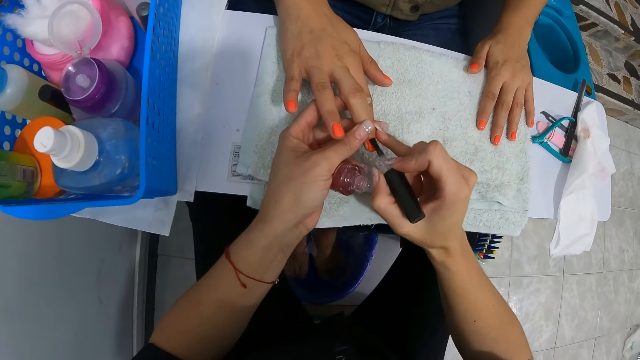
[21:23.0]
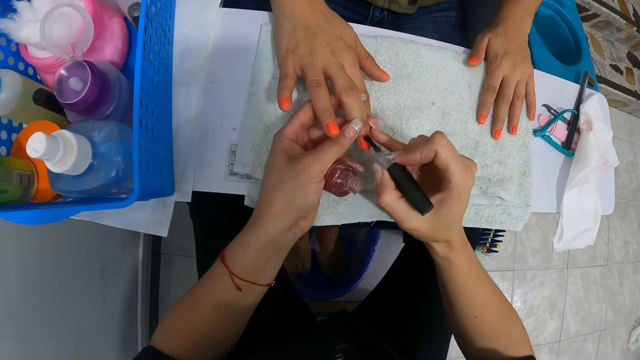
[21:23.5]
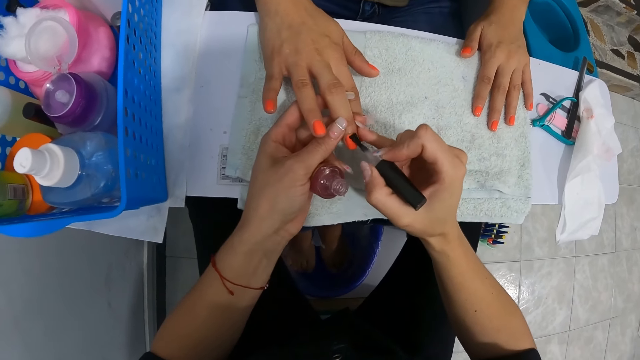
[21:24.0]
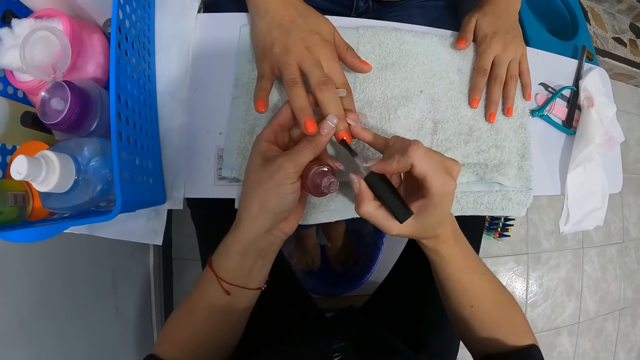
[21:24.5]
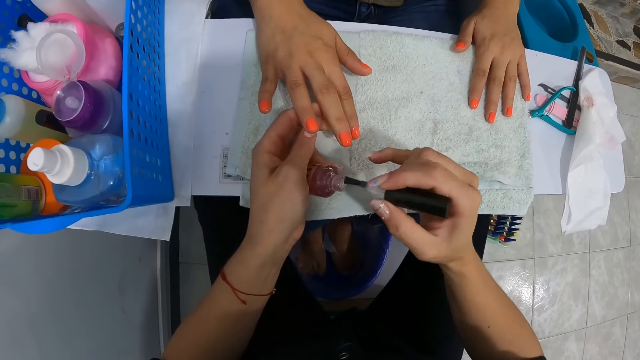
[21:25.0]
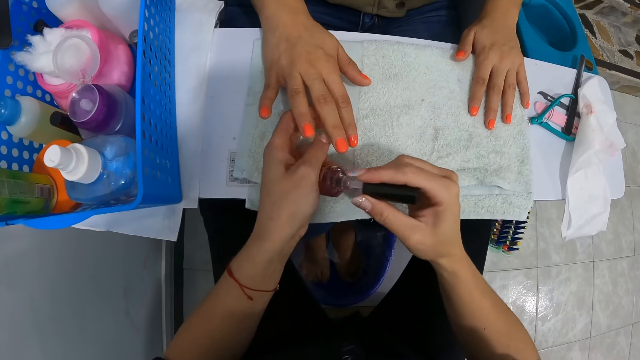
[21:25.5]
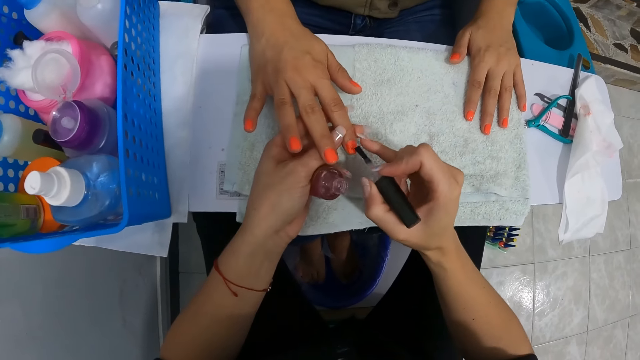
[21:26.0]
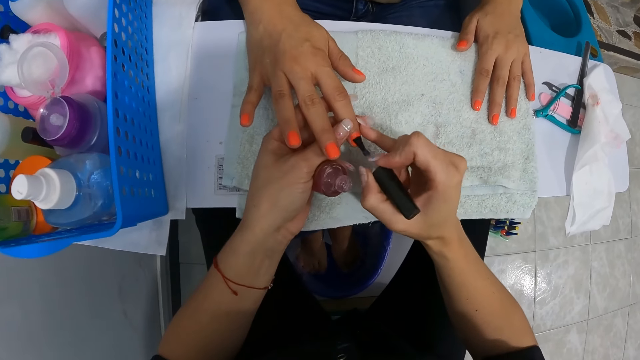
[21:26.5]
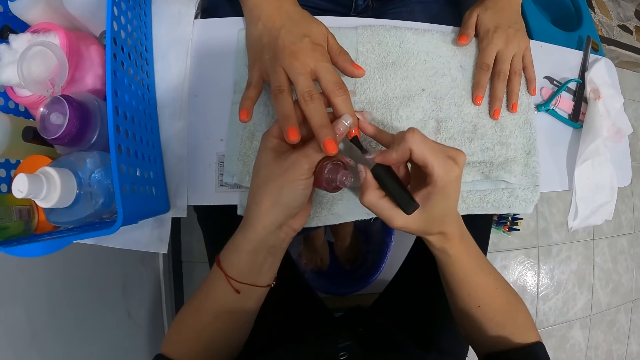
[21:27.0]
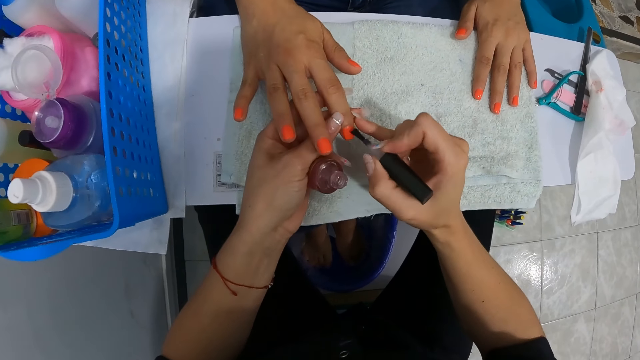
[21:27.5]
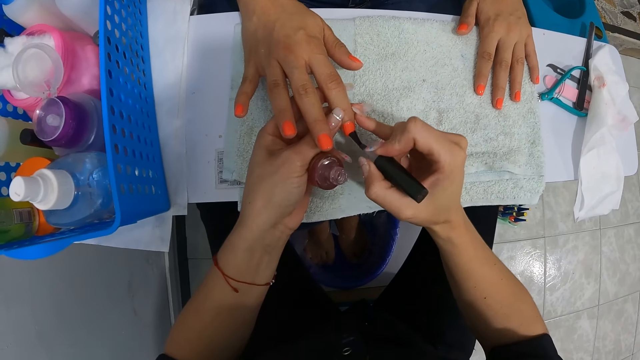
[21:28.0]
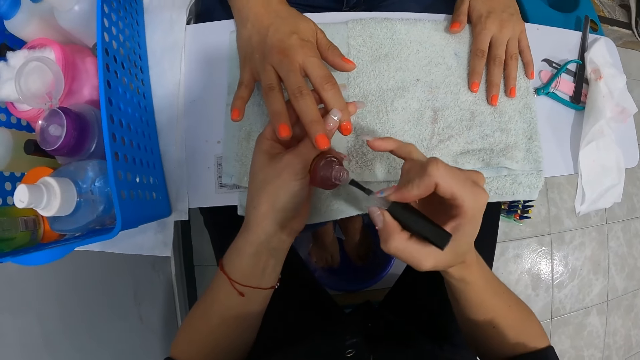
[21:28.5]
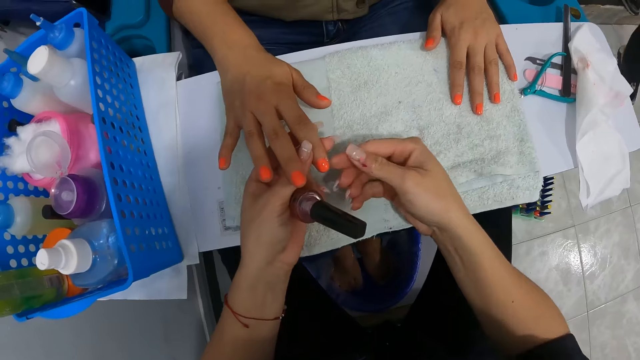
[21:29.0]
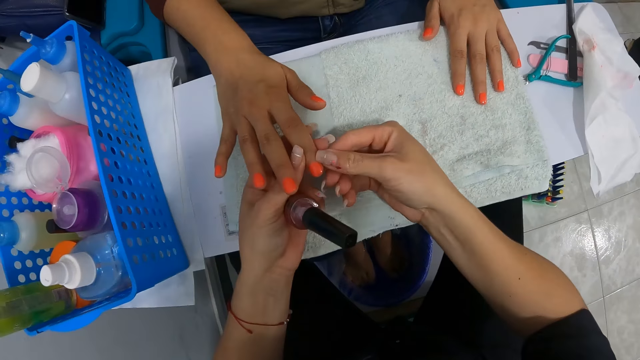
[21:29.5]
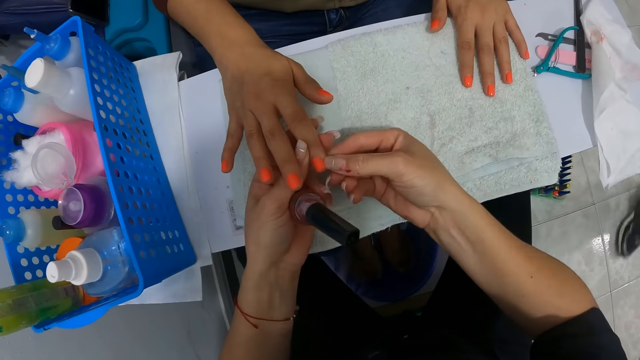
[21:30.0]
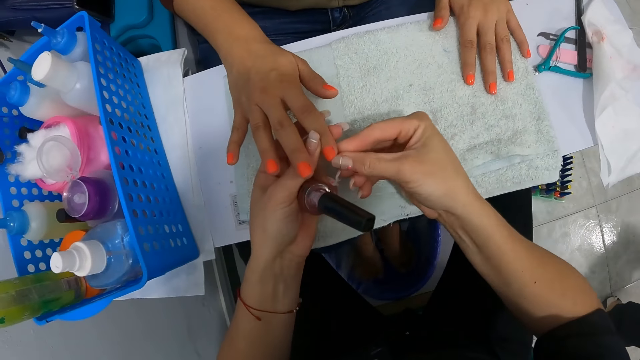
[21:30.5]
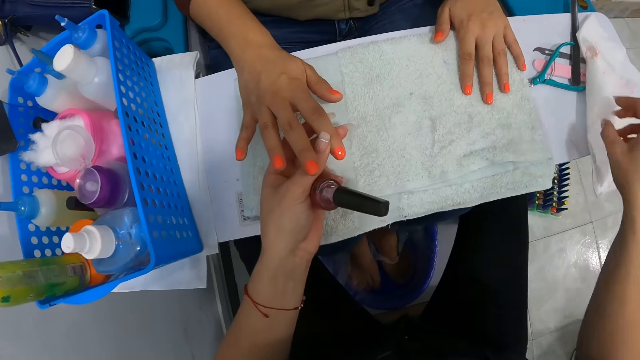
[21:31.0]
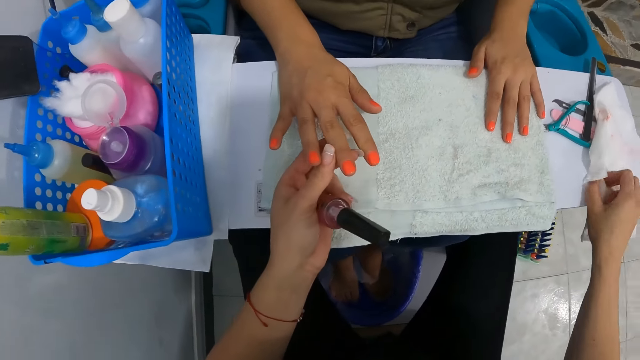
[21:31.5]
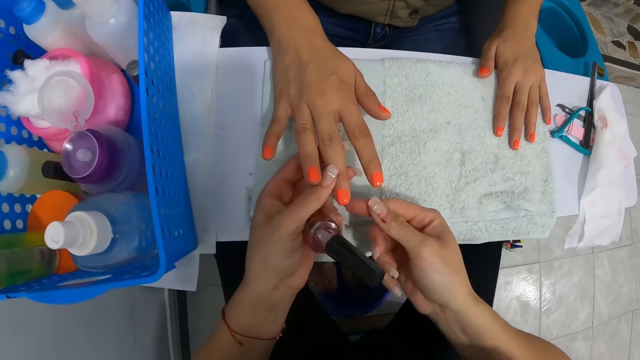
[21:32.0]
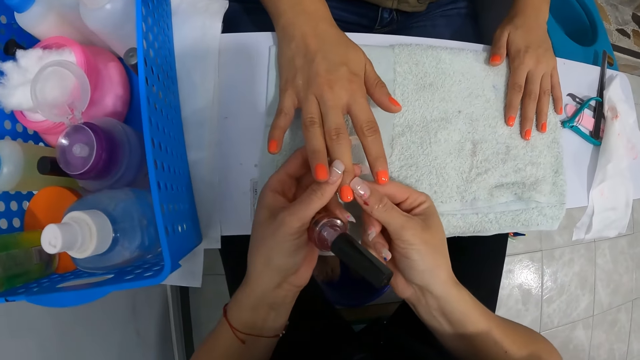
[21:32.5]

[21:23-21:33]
The camera wearer dips the nail paint brush into the nail polish container with her right hand. She paints the woman's right index finger nail with the nail brush in her right hand. She puts the nail brush into the nail polish container with her right hand. She cleans the right index finger nail with her right thumb nail. She cleans her thumb finger nail on the tissue paper on the table. She cleans the right middle finger nail with her right thumb nail.

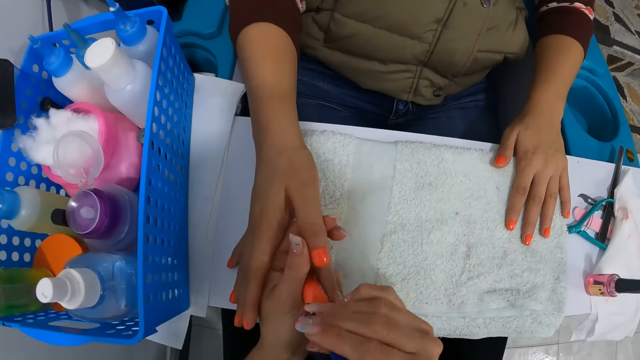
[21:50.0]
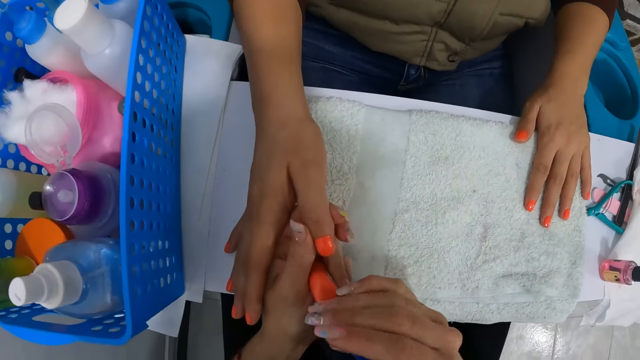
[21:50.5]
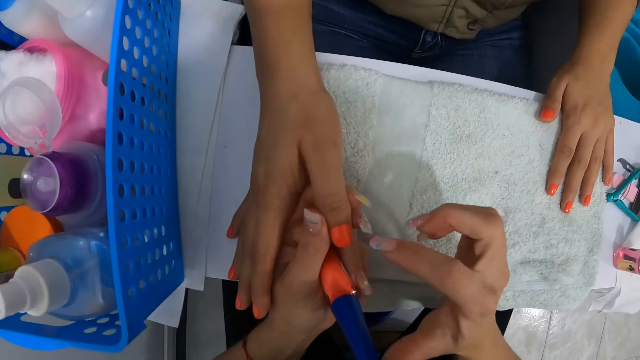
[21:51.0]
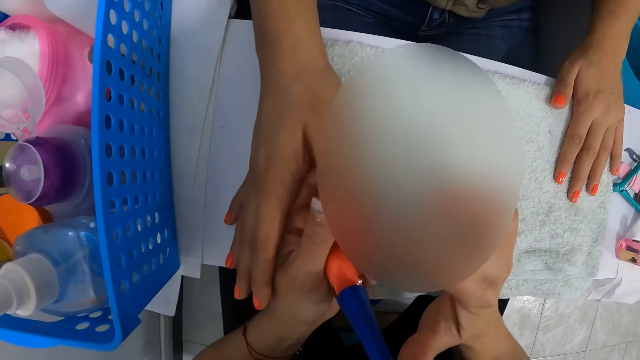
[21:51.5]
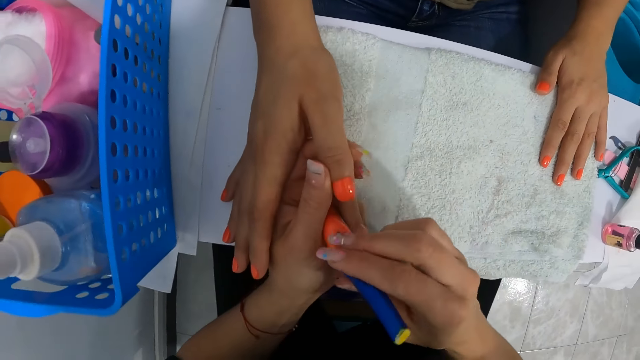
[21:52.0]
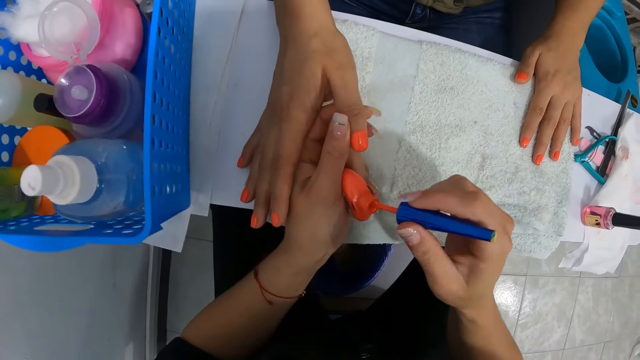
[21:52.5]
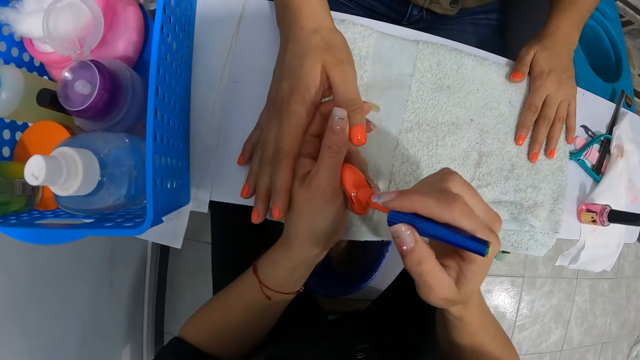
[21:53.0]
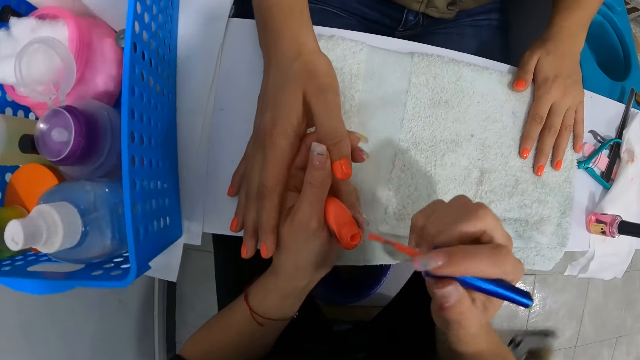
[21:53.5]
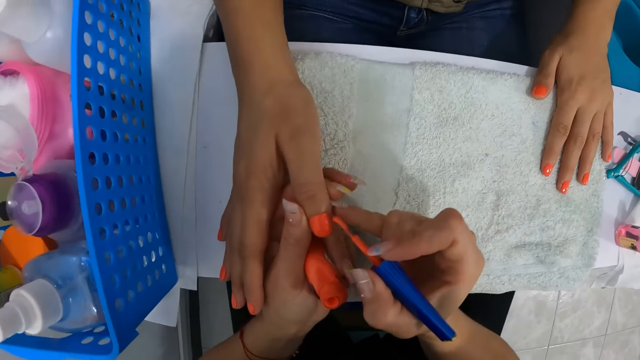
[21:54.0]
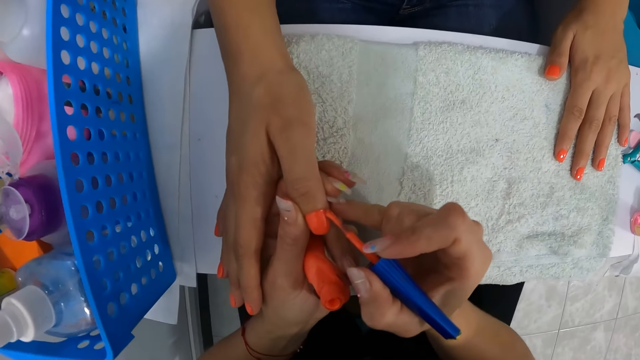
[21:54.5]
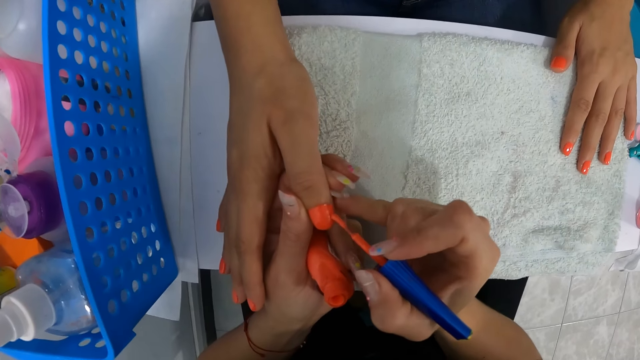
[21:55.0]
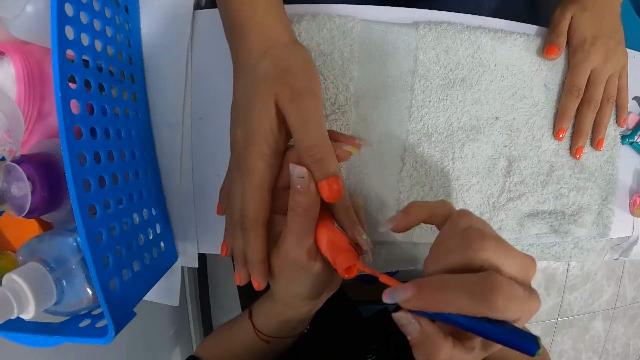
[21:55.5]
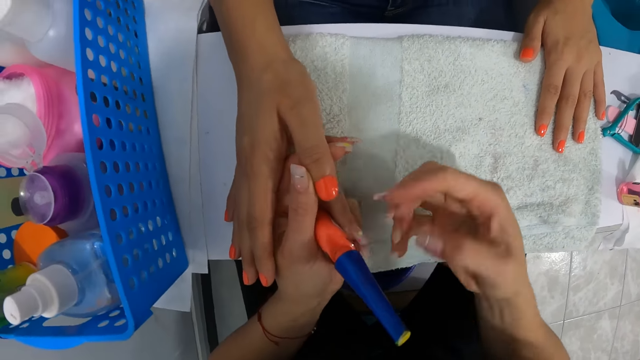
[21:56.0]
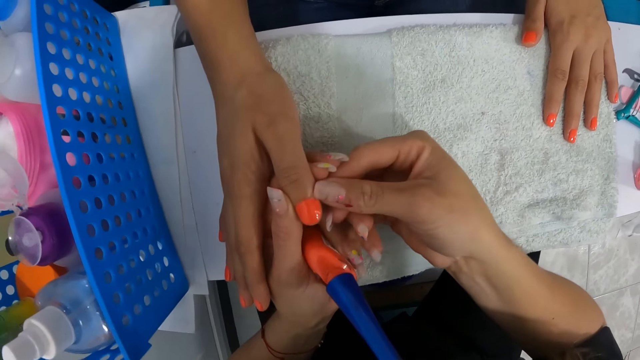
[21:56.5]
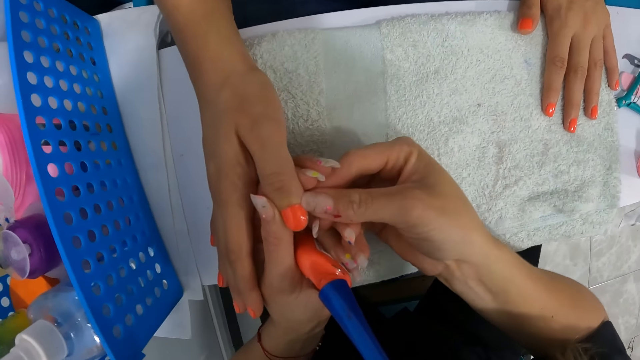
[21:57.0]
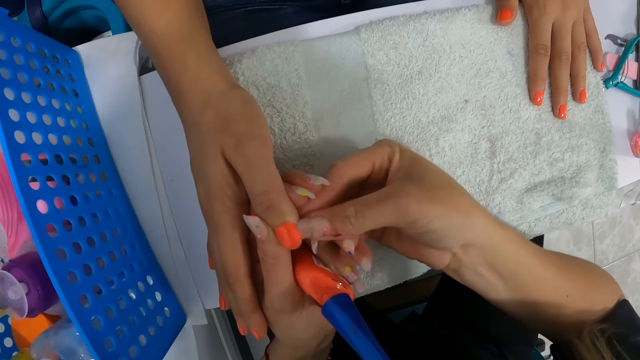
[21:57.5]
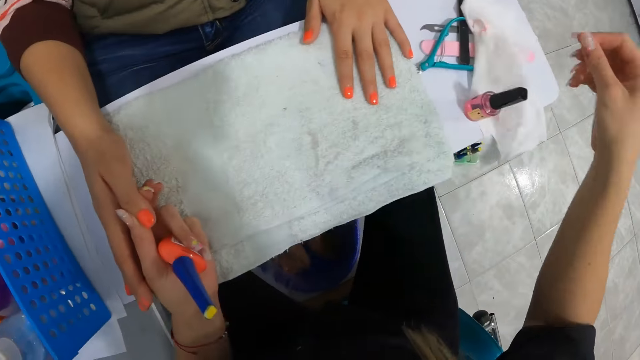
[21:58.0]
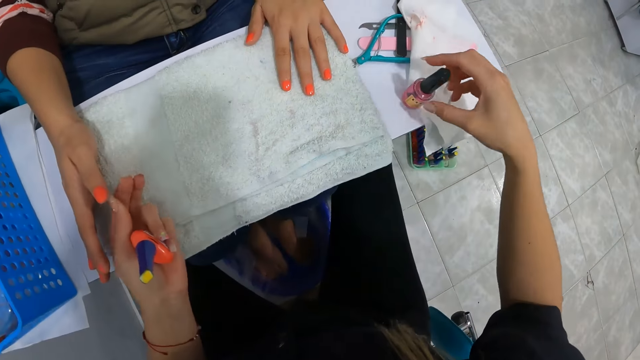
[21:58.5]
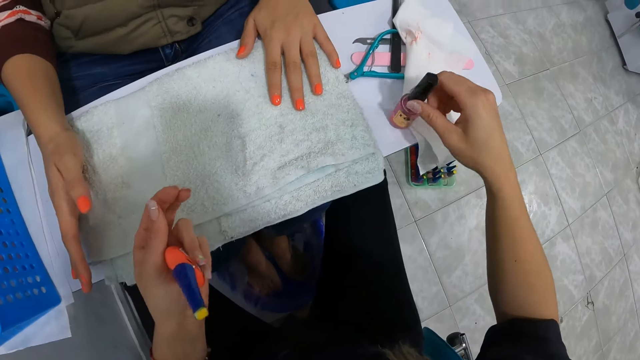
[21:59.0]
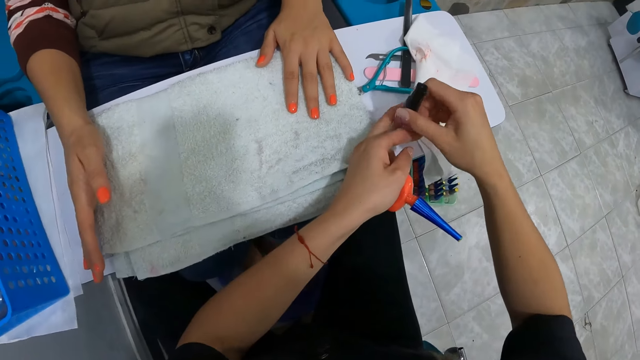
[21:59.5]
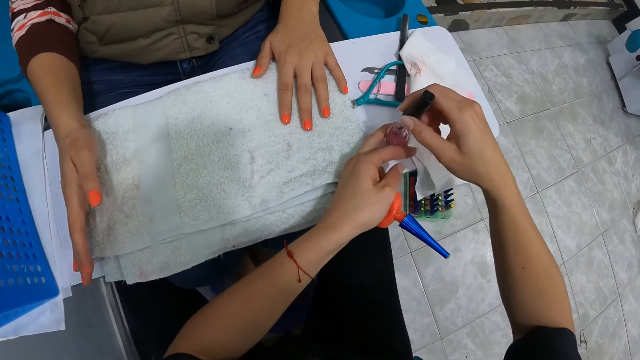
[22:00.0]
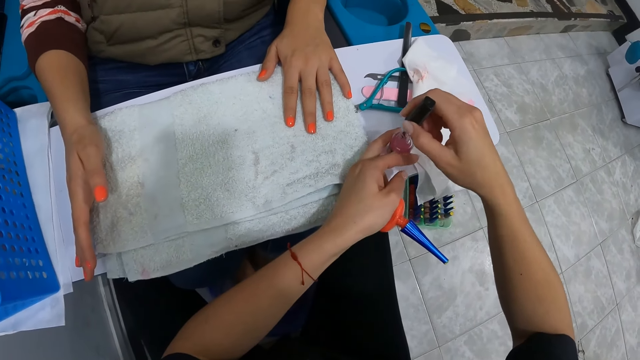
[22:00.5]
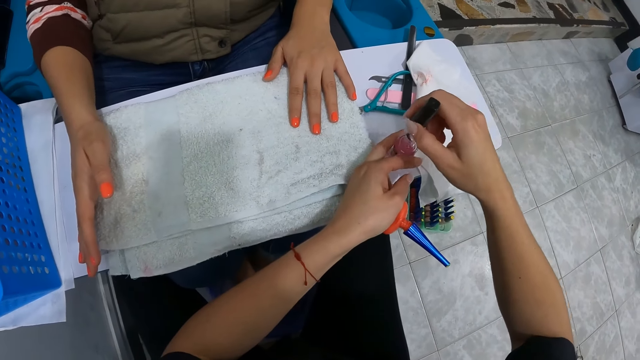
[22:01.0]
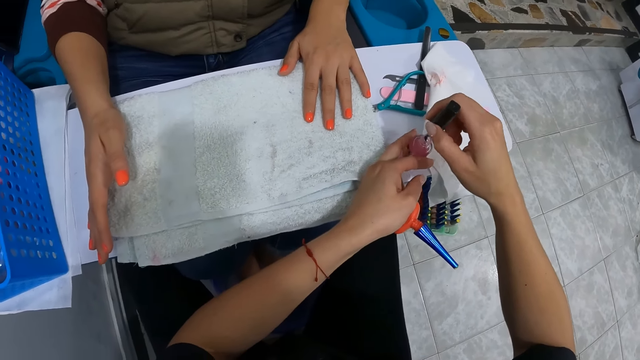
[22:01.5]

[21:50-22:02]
The camera wearer removes the paint brush from the nail polish container with her right hand. She paints the woman's right thumb finger nail with the paint brush in her right hand. She puts the nail brush into the nail polish container with her right hand. She cleans the right thumb finger nail with her right thumb nail. She cleans her thumb finger nail on the tissue paper on the table. She opens the nail polish on the table with her right hand.
